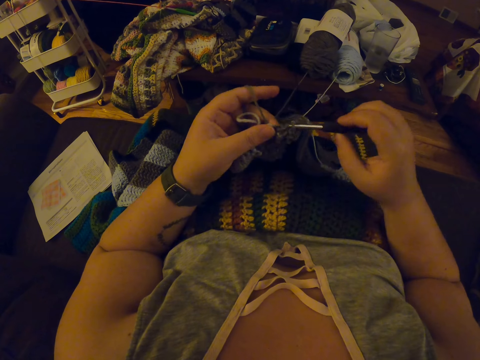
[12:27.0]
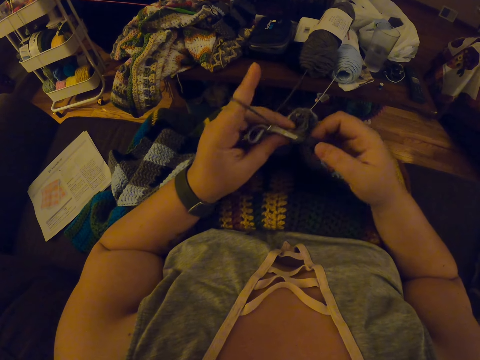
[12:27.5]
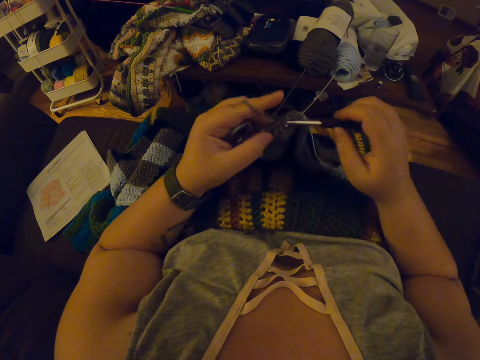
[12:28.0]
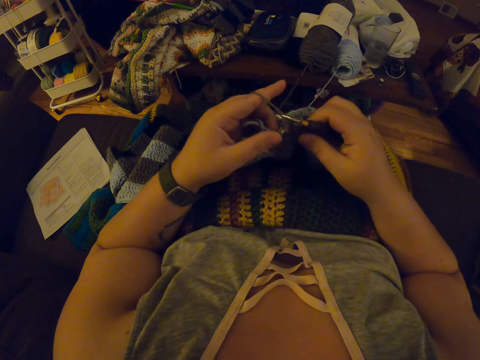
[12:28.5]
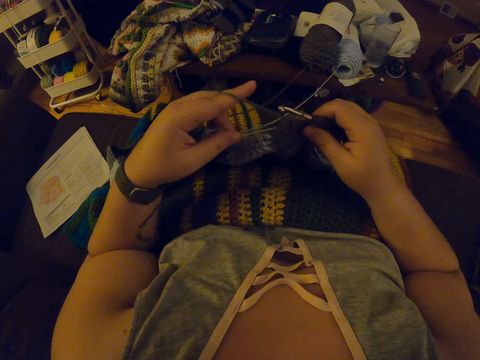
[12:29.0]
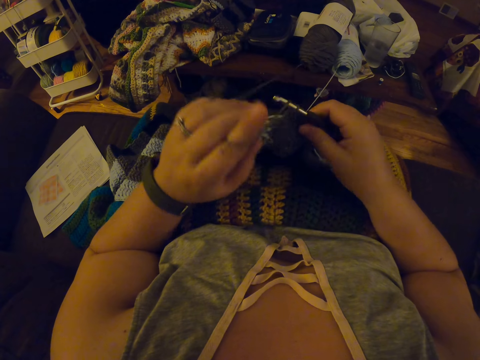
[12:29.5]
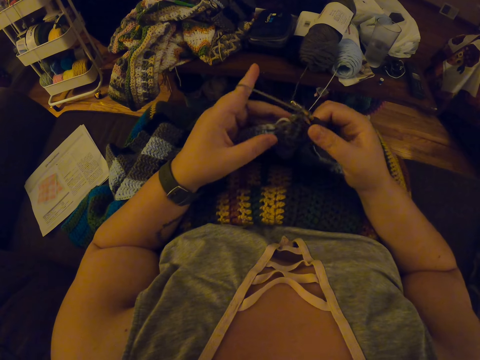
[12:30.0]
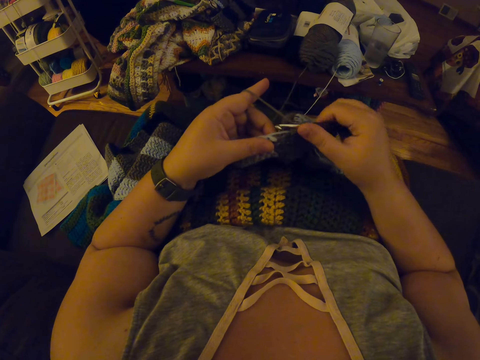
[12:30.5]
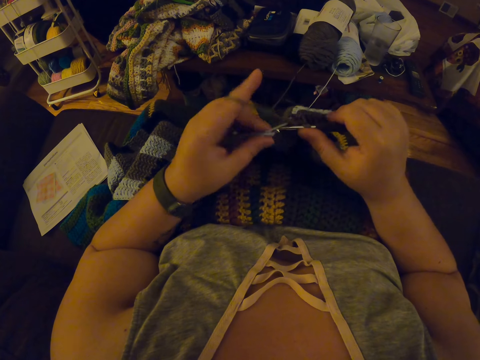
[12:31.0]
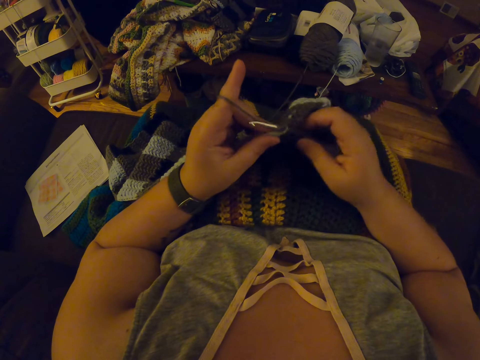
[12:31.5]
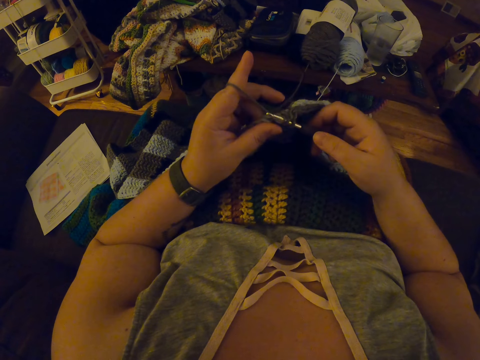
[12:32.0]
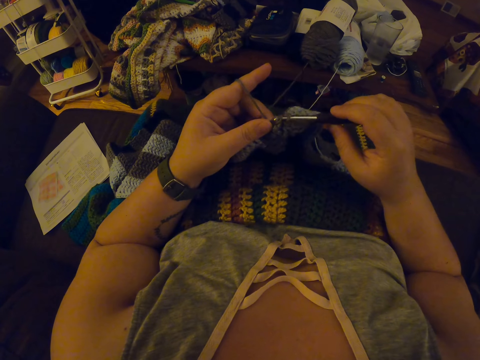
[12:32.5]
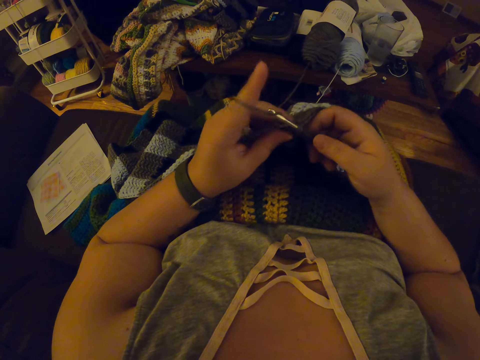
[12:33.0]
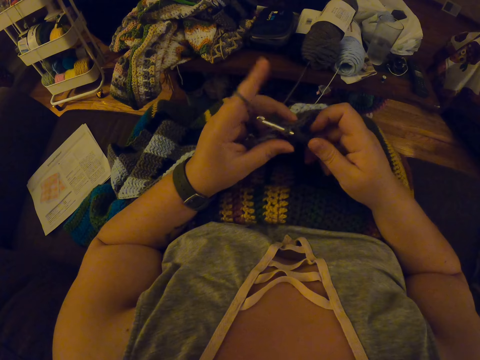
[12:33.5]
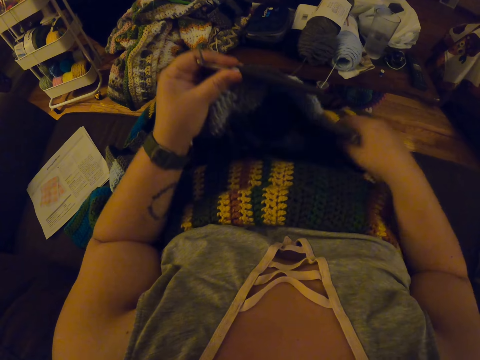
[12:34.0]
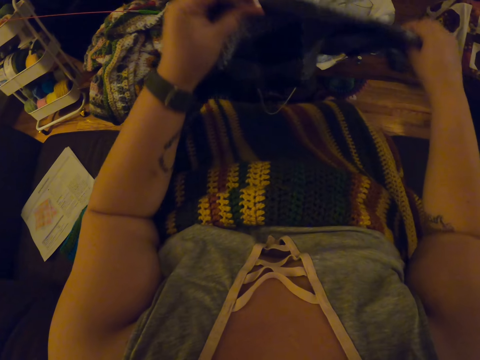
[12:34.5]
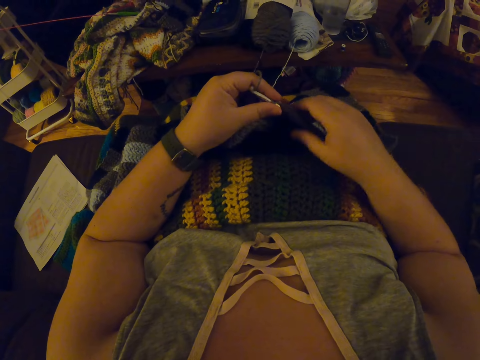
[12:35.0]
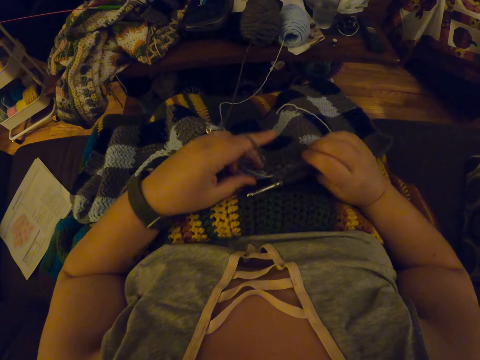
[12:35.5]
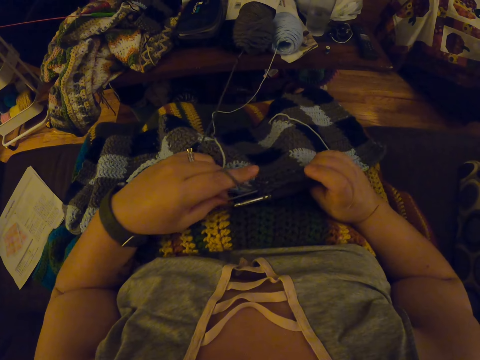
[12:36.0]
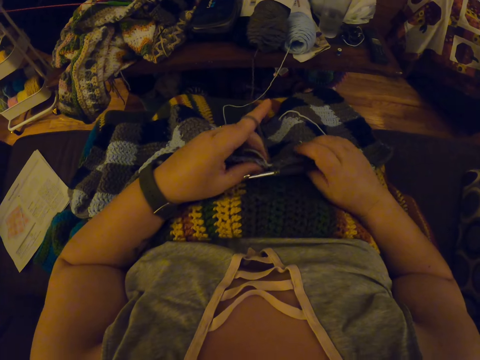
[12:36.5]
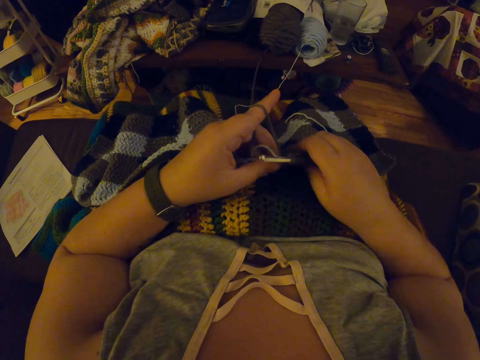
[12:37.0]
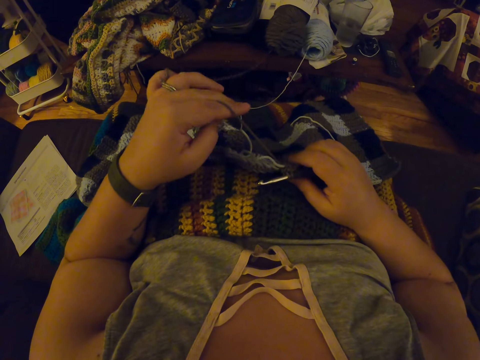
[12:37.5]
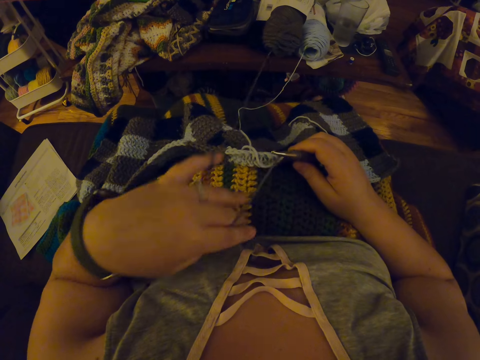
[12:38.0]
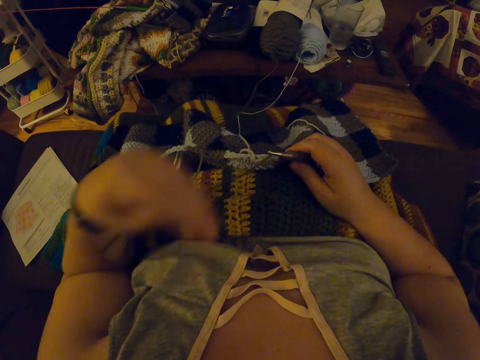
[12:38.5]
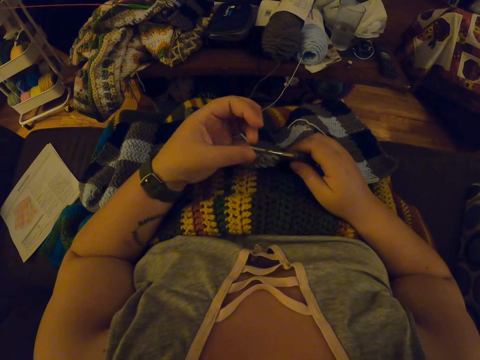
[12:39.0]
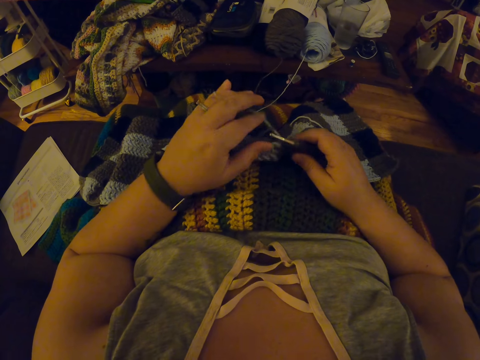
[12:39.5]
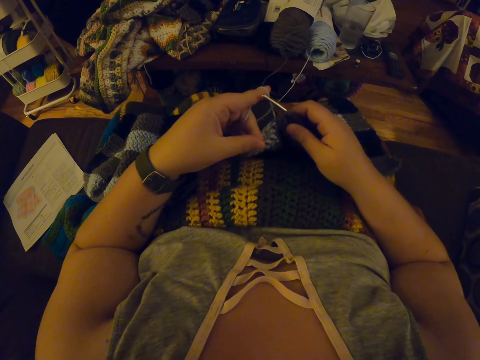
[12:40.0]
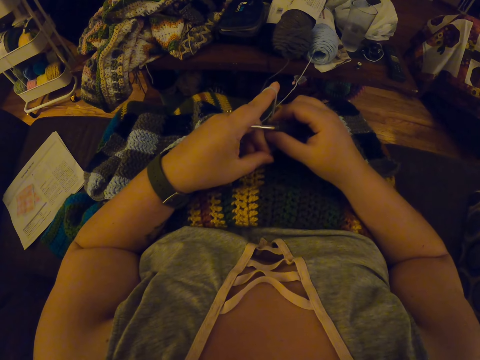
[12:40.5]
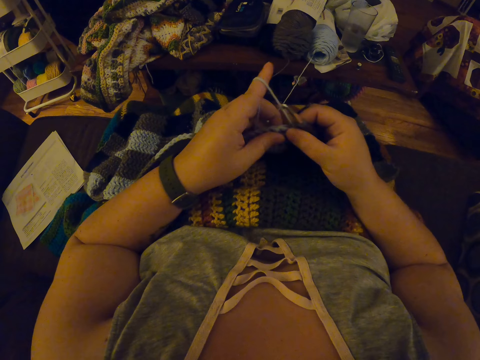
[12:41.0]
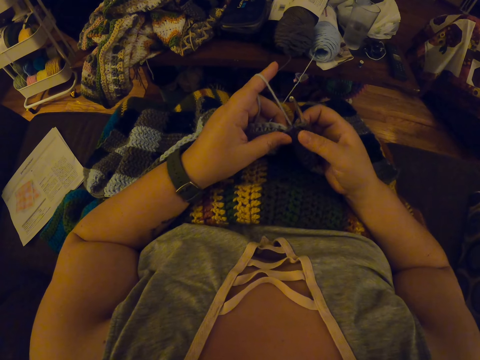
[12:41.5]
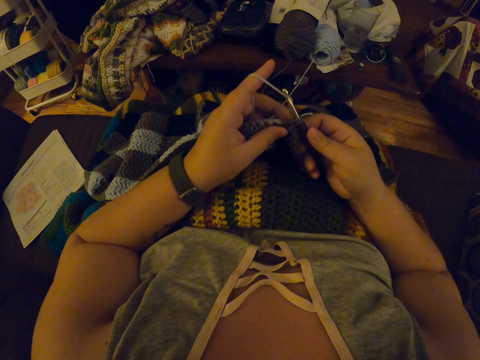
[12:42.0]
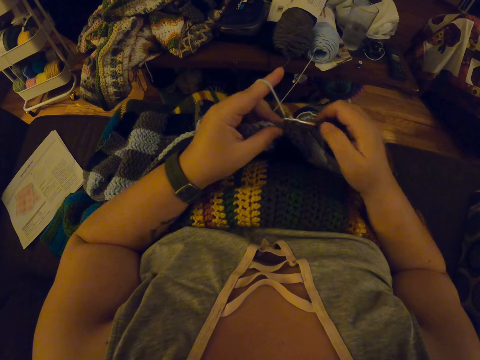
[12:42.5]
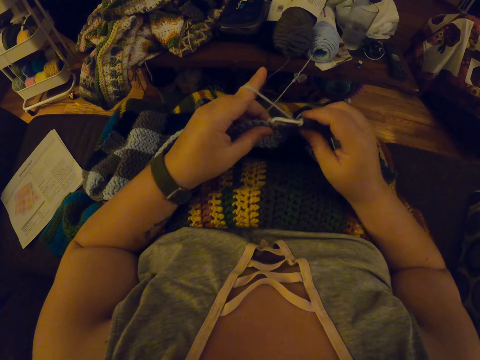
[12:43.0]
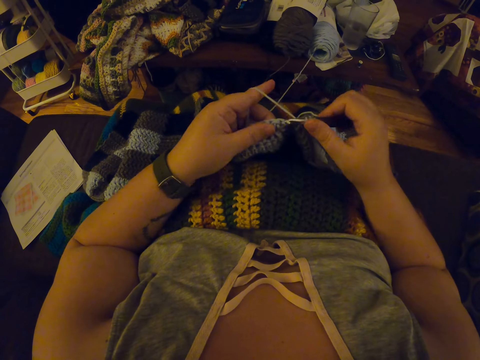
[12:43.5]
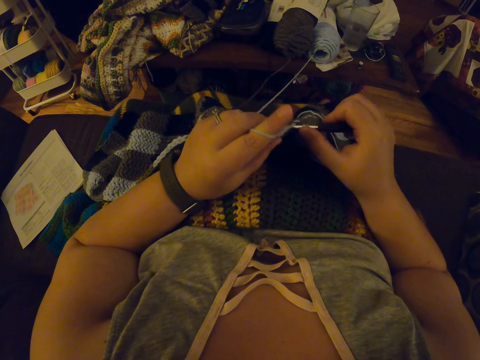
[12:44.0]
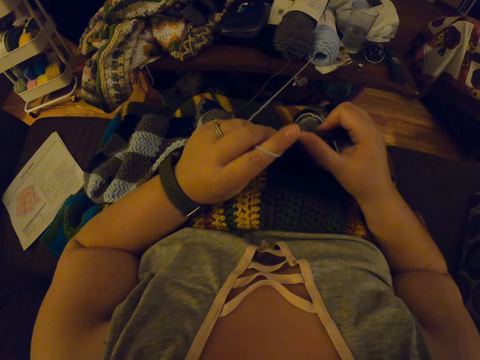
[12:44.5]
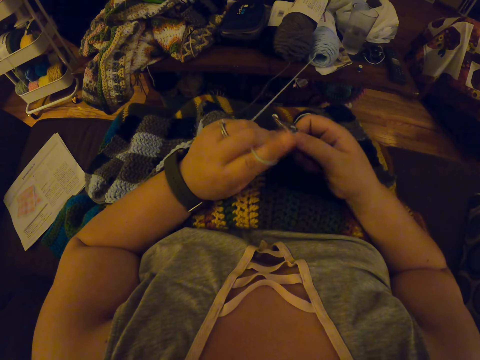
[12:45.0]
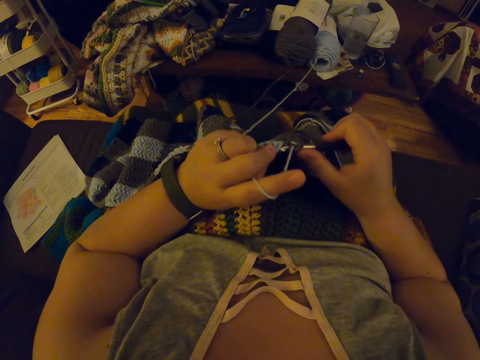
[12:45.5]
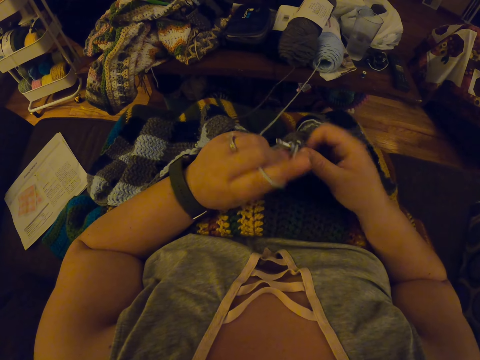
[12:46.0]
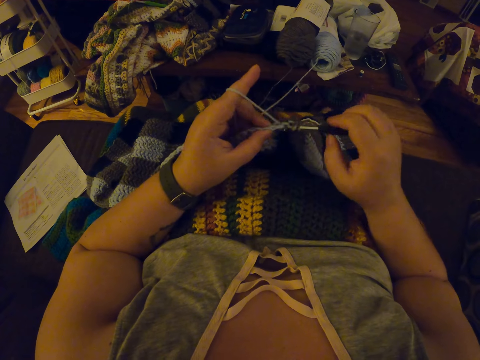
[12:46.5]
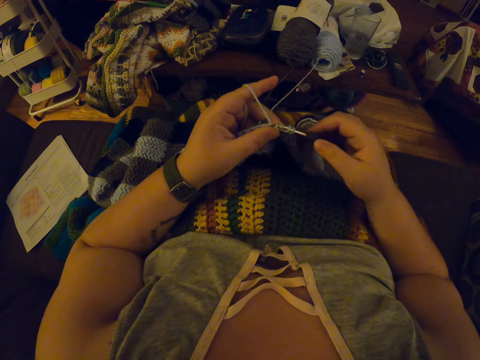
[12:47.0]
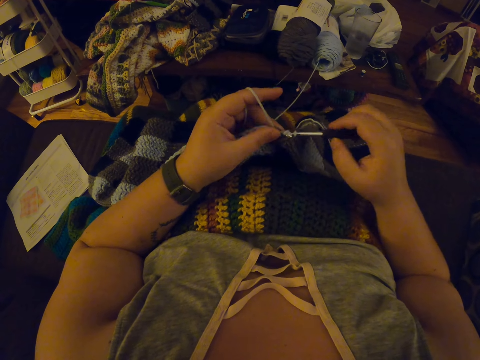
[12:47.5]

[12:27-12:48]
The camera wearer pulls the thread. She knits the garment. She passes the crochet hook in her right hand to her left hand. She adjusts the fabric on her lap with her hands. She pulls the yarn inside the fabric slightly with her left hand. She drops the yarn in her left hand on her lap. She adjusts the thread. She twists the yarn around her left hand again. She continues crocheting with the yarn.

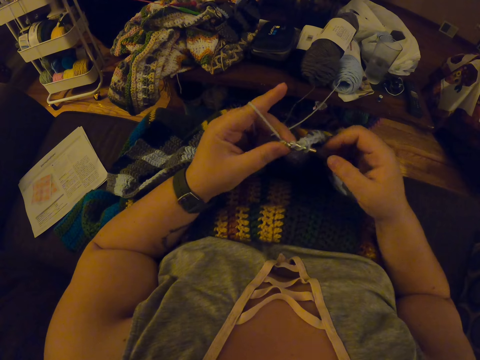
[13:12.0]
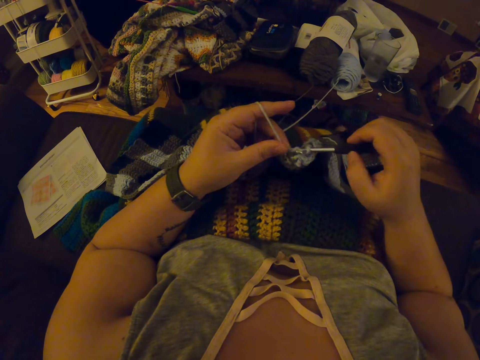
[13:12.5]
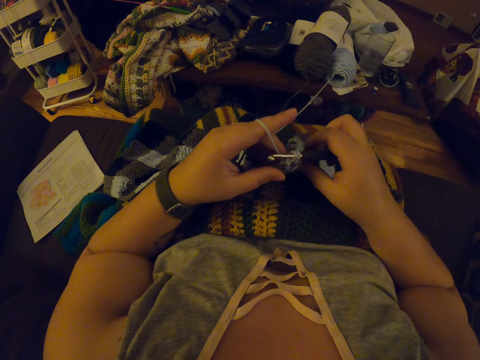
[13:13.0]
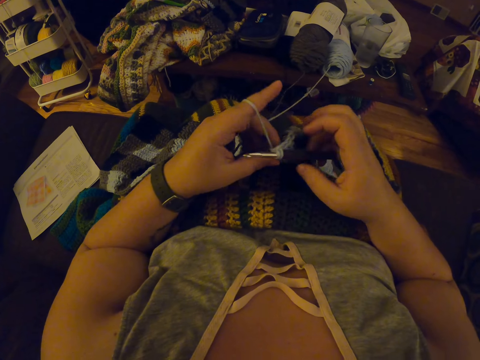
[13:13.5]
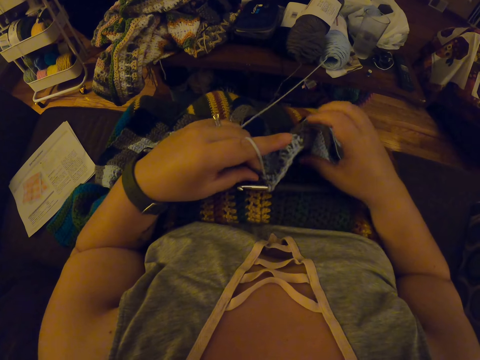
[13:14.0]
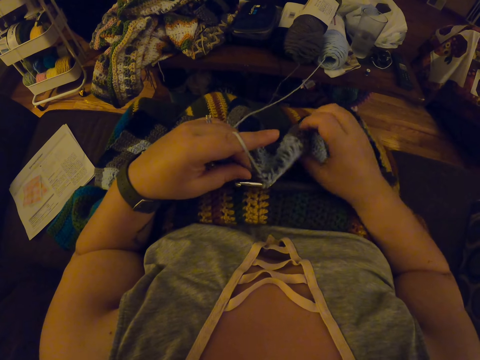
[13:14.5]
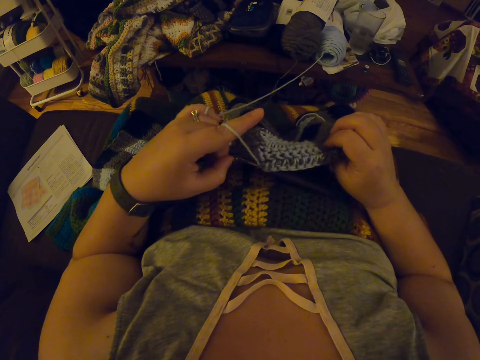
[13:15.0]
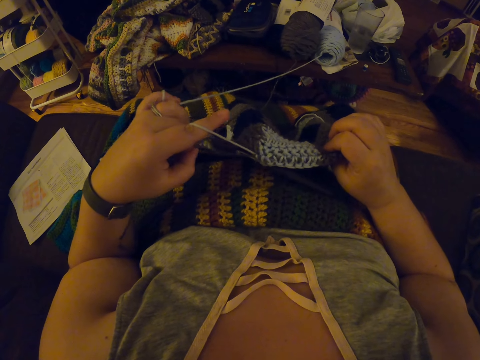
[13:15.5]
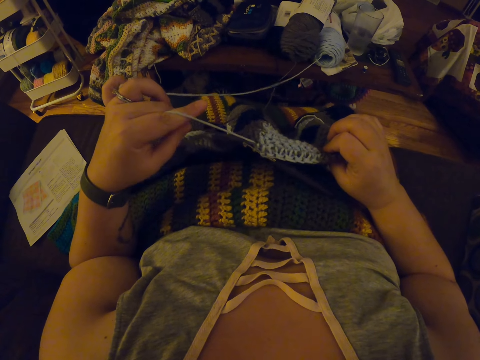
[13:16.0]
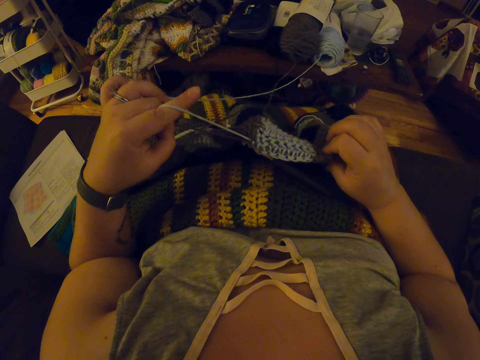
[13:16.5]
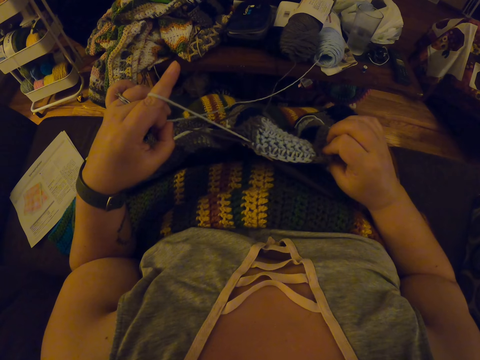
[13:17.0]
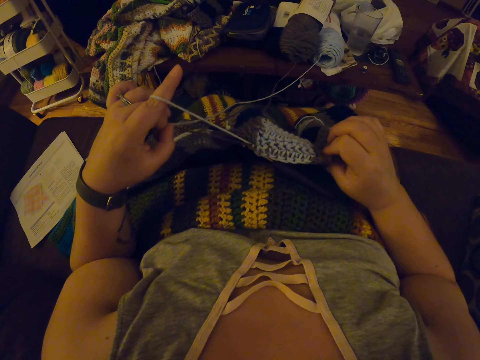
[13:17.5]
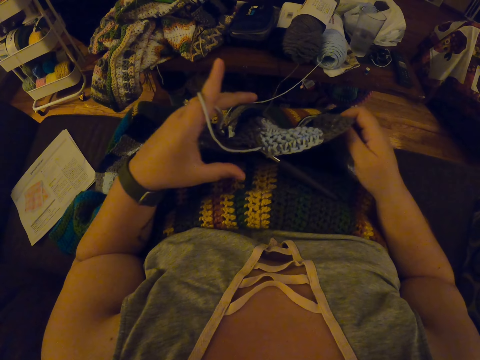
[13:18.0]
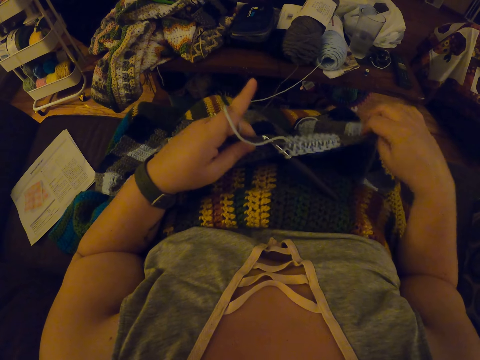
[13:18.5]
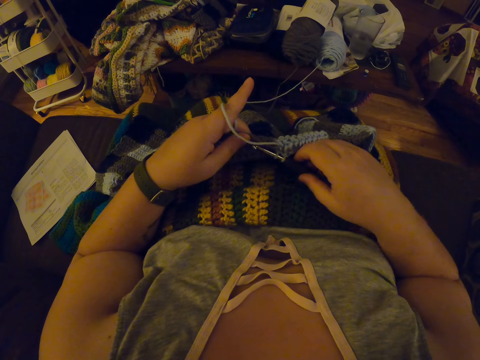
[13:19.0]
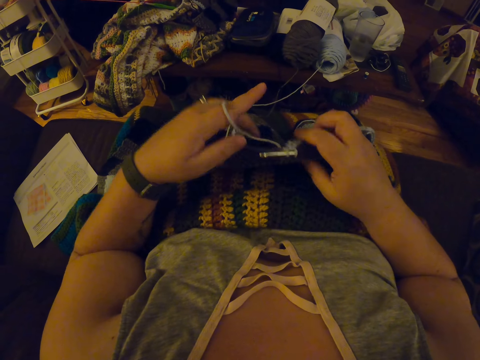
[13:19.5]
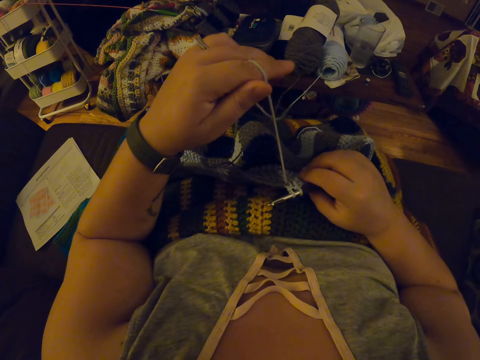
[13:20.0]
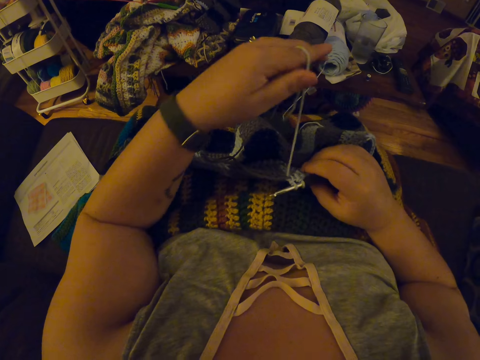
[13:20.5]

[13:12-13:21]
The camera wearer adjusts the garment. She drops the crochet hook on her lap. She pulls the yarn inside the fabric with her left hand. She picks up the crochet hook from her lap with her right hand. She straightens the yarn with her left hand. She drops the yarn in her left hand on her lap again.
